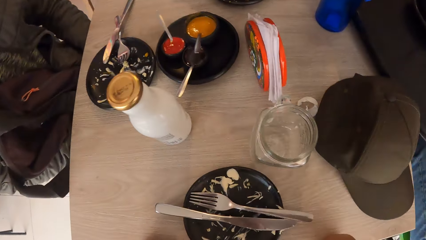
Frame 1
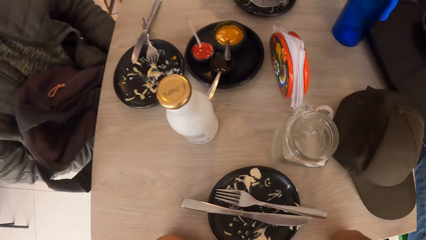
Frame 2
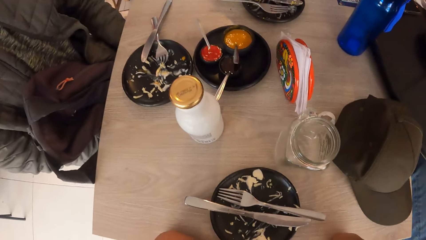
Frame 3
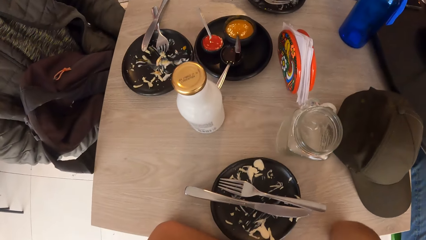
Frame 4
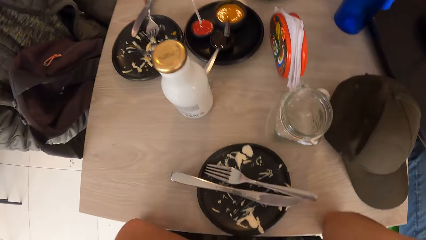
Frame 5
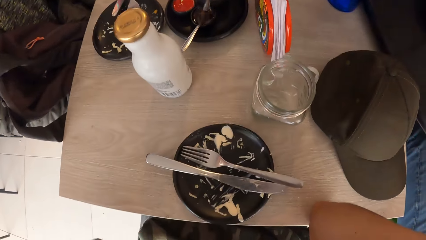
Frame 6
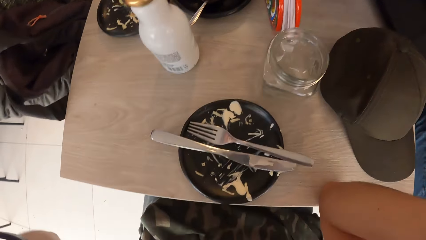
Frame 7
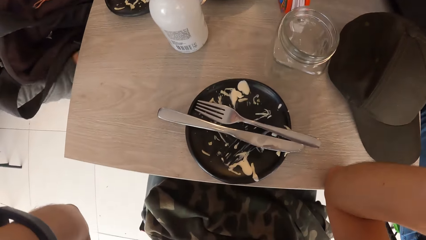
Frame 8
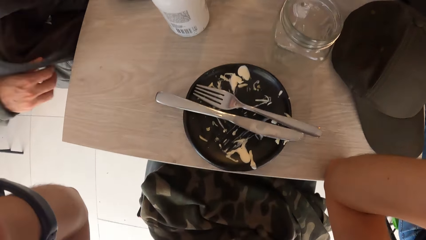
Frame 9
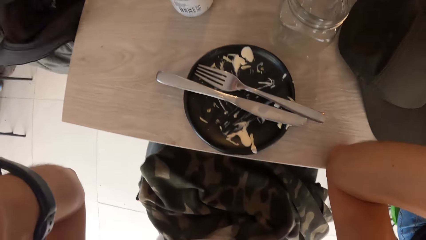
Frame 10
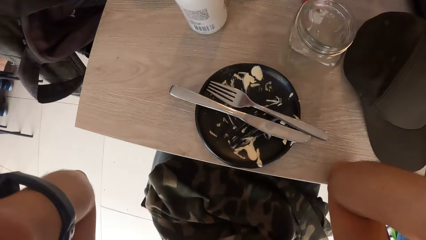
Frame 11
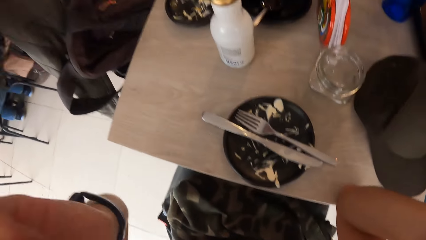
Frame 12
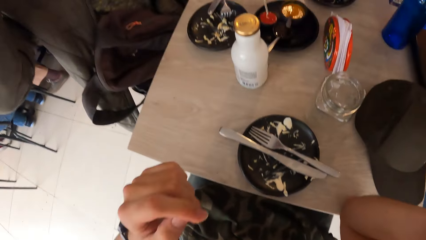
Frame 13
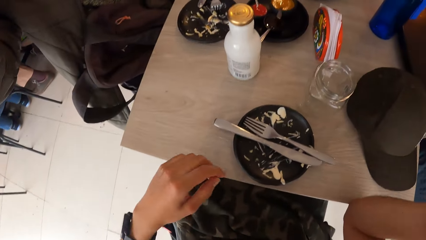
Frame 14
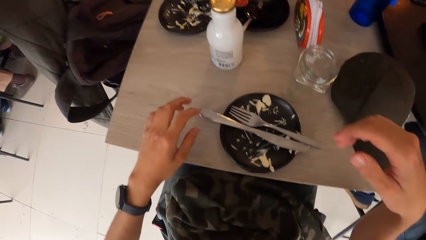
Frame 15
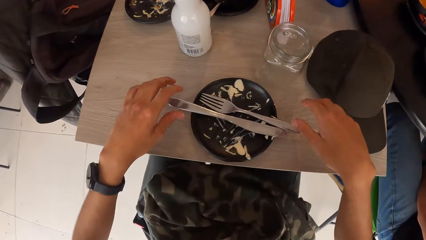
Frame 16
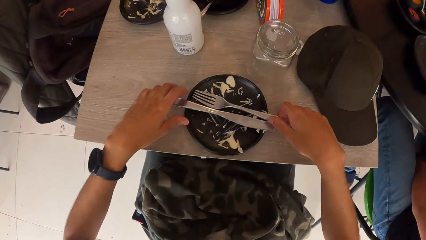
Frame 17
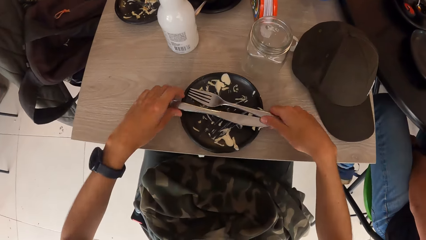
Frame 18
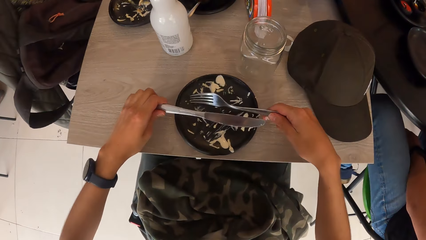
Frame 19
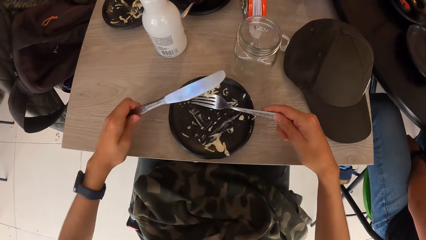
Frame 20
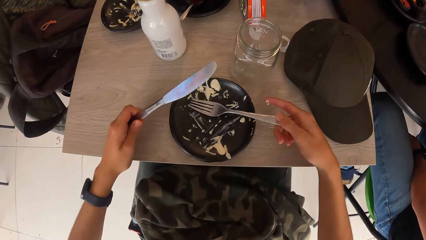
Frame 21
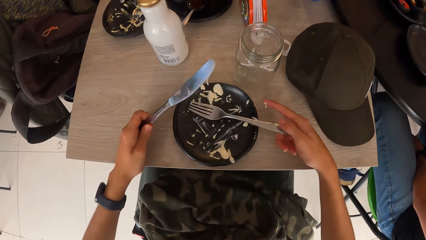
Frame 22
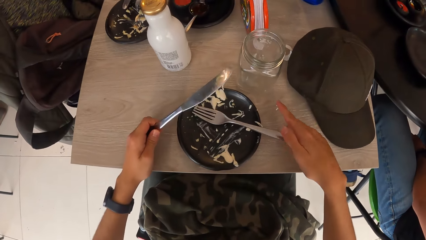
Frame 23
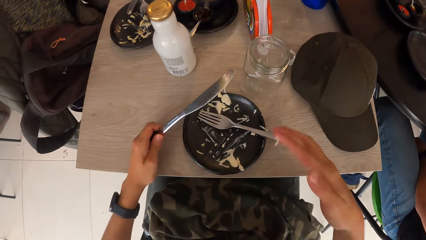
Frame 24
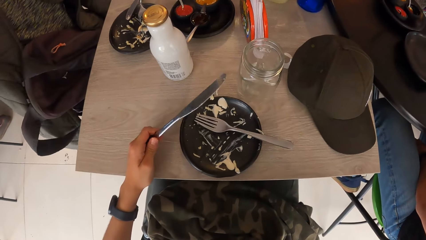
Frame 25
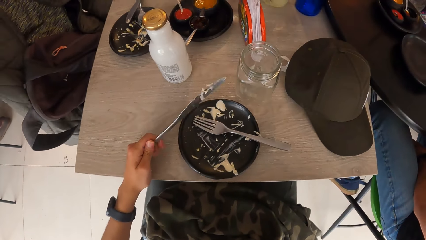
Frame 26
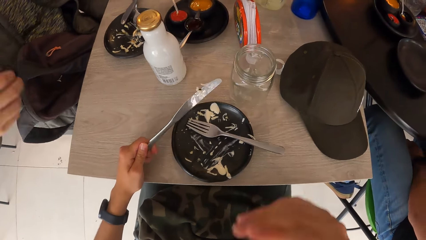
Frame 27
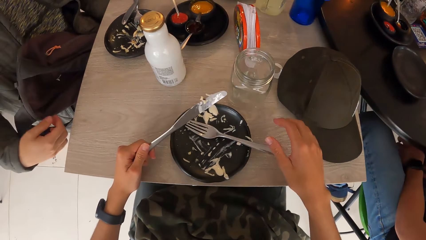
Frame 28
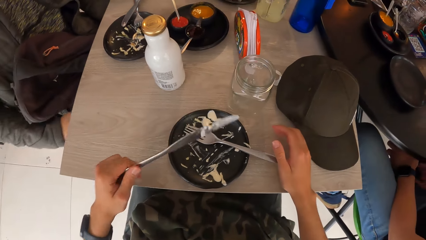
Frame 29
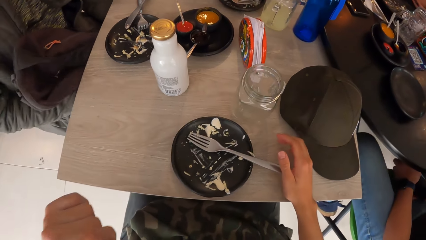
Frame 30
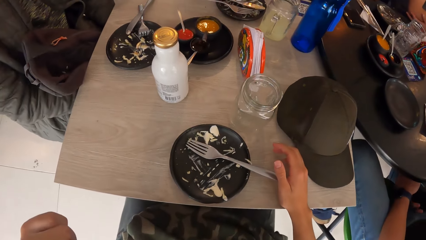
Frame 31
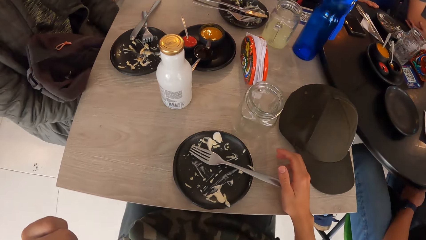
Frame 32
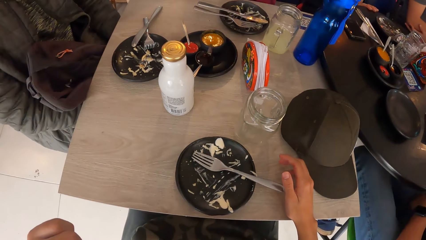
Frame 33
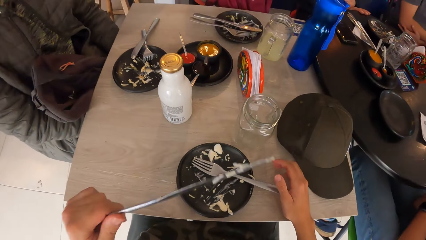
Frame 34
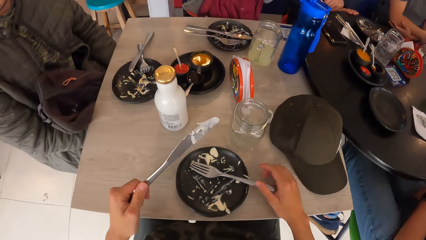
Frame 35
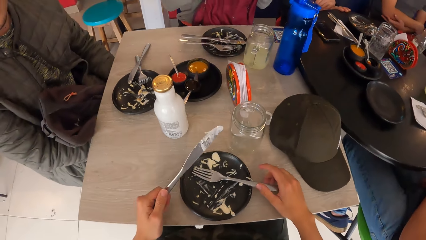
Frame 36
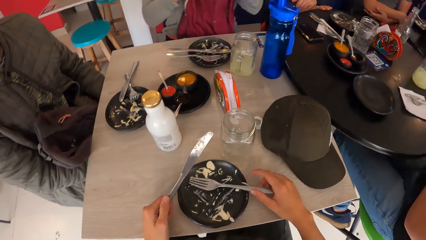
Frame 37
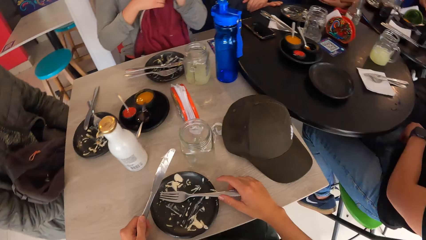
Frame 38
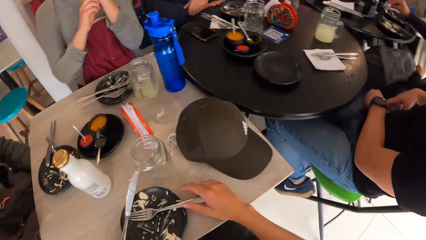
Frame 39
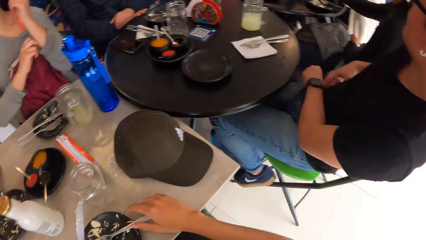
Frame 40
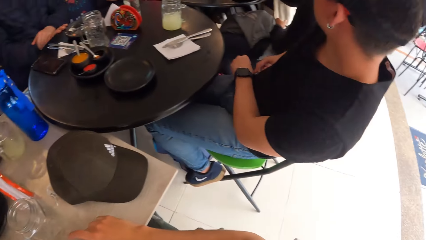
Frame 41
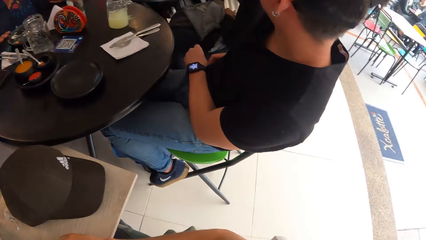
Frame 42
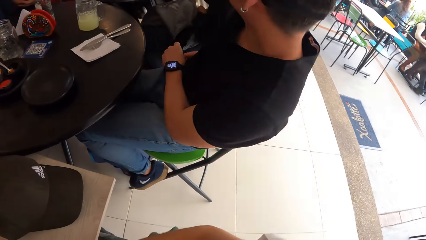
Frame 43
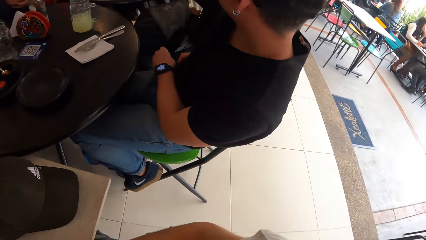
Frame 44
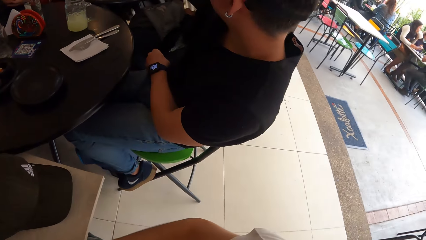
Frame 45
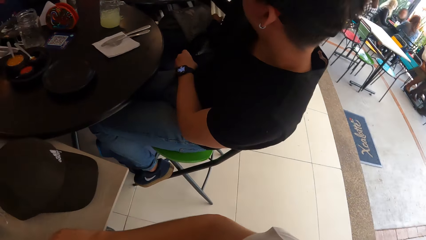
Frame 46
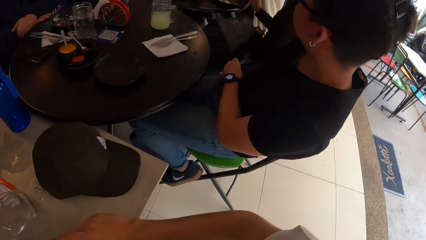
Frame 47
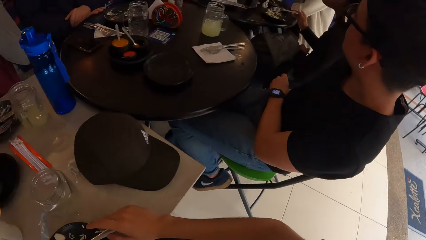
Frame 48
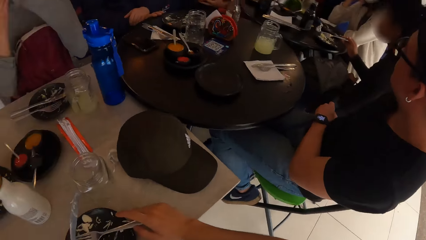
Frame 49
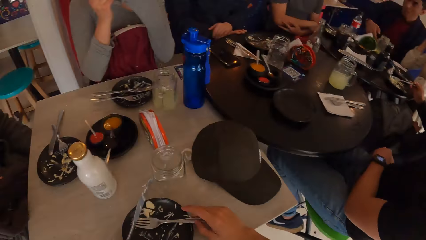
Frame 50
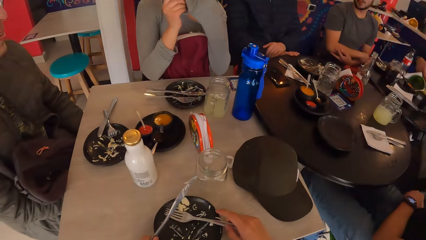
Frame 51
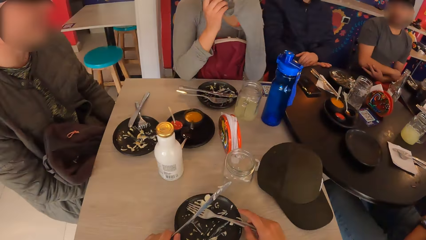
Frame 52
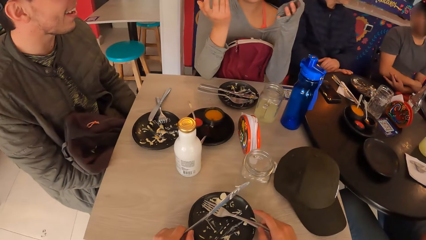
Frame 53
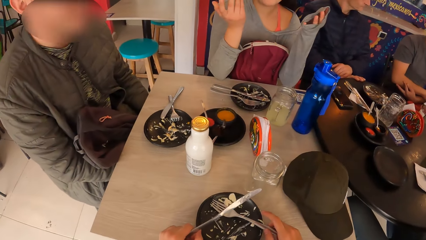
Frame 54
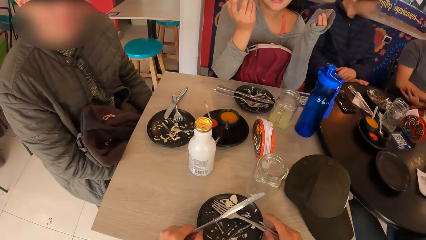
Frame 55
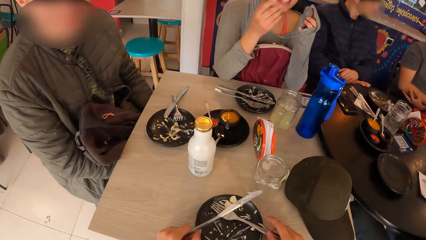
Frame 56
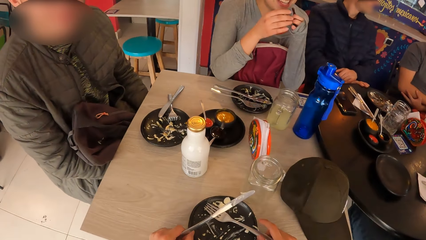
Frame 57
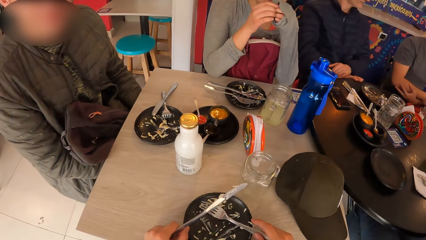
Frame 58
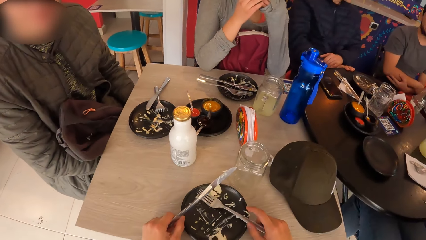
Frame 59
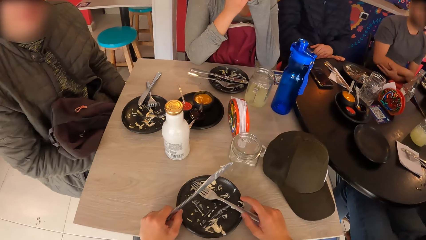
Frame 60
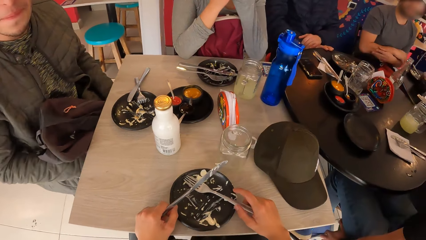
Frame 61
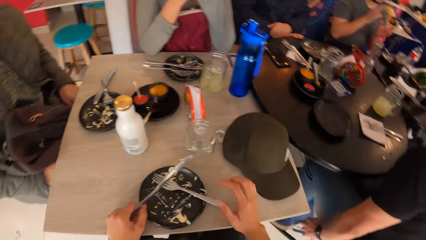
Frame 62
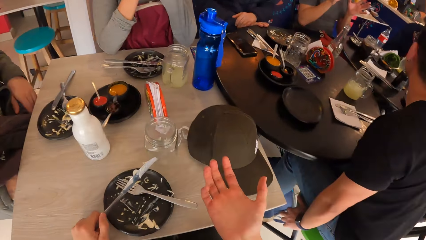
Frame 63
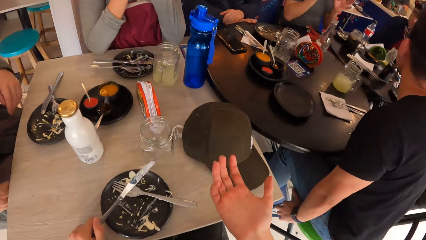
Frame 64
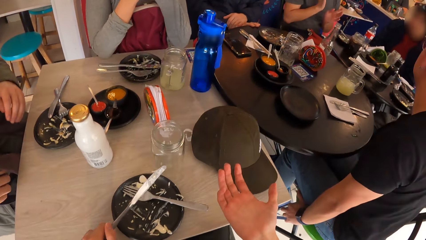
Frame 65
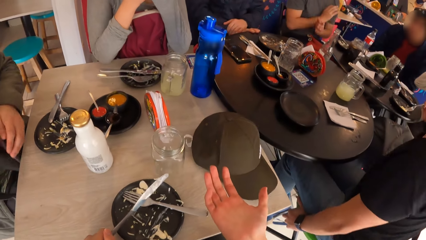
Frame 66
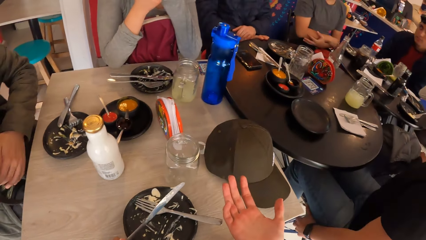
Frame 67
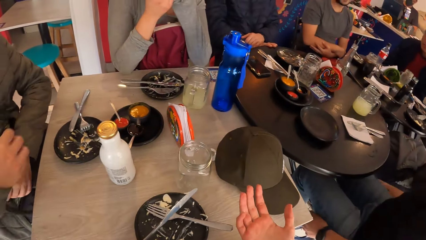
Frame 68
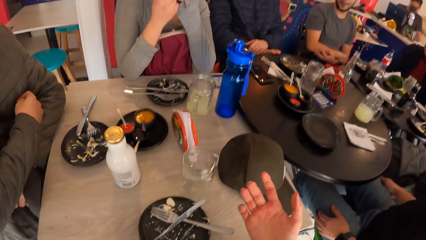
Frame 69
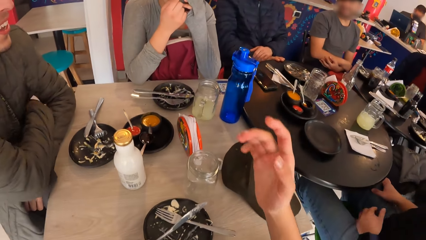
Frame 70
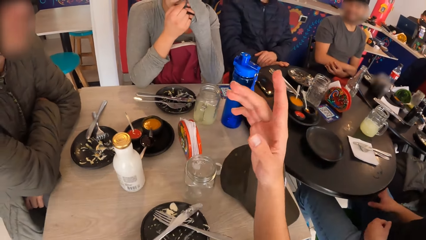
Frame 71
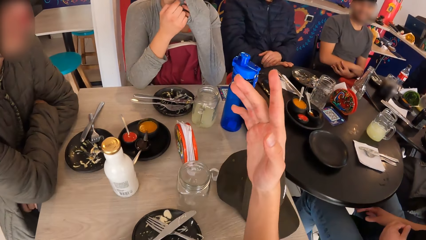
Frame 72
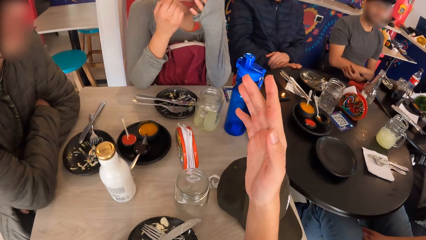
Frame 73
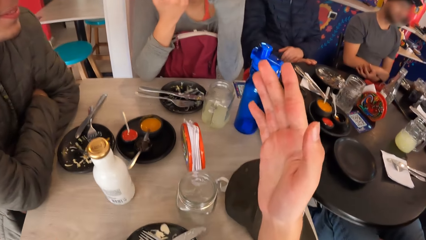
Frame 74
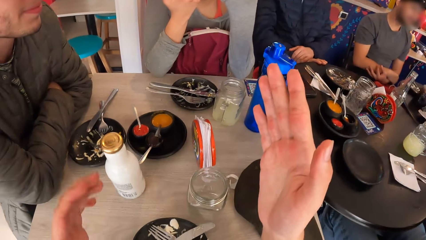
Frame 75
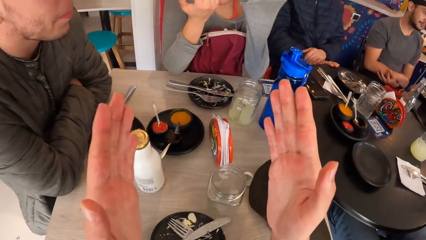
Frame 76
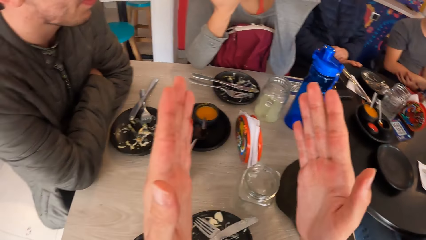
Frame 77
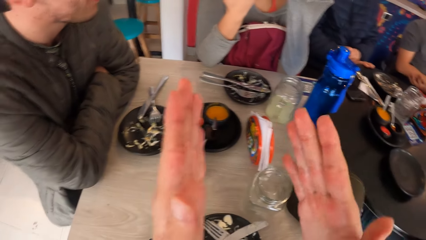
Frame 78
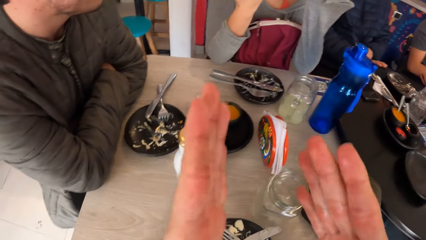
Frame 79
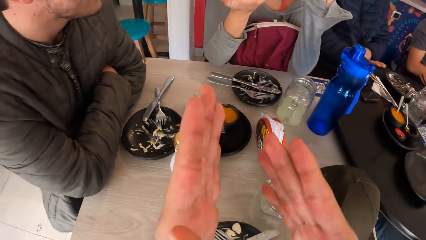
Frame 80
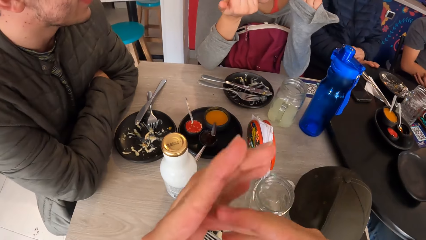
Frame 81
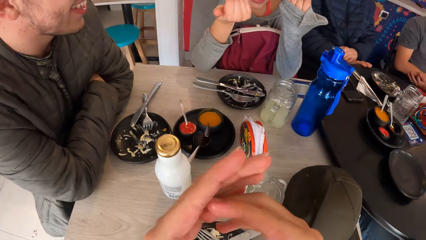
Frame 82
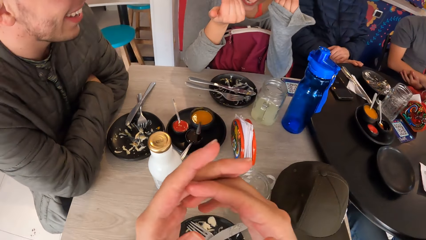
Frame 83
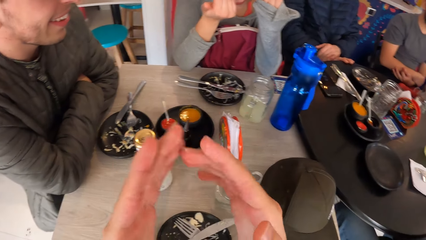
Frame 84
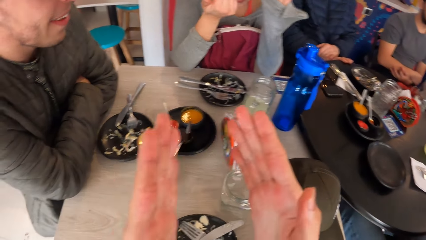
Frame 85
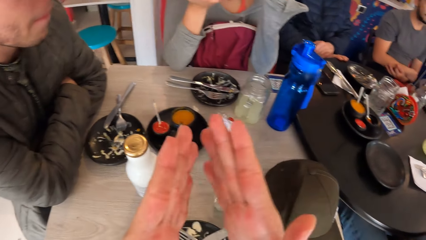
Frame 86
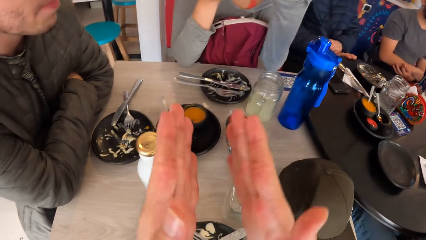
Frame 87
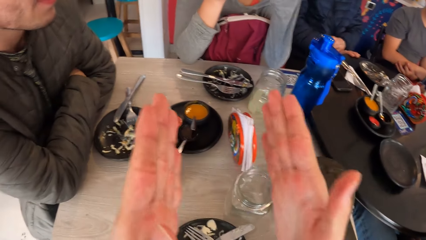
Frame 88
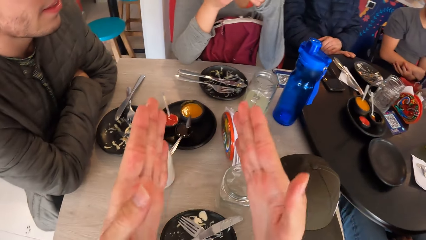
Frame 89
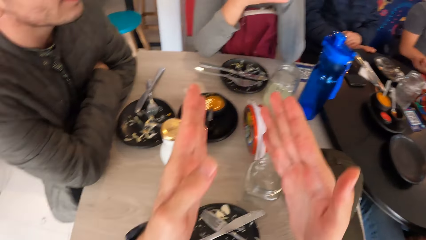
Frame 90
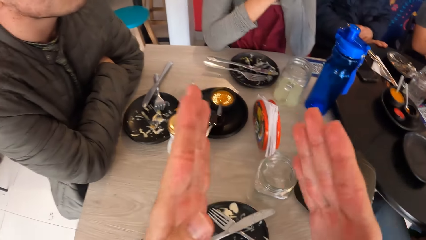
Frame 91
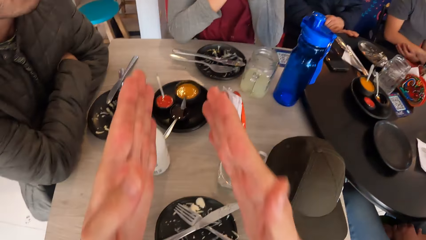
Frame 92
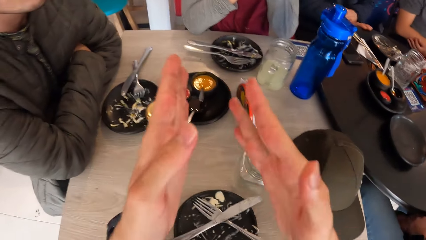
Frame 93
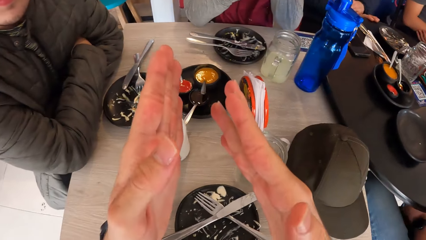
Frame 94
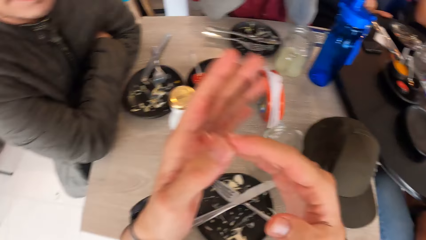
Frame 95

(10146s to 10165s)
A man moves his hand. The camera wearer touches a fork on a plate on the table with his right hand. He lifts a knife from the plate on the table with his left hand. He licks his hand. He licks the knife. He looks around. A woman moves her hand. The camera wearer interacts with the woman and the man. He moves his hand. The man folds his hands. The woman moves her hands. The camera wearer swings his hands.
